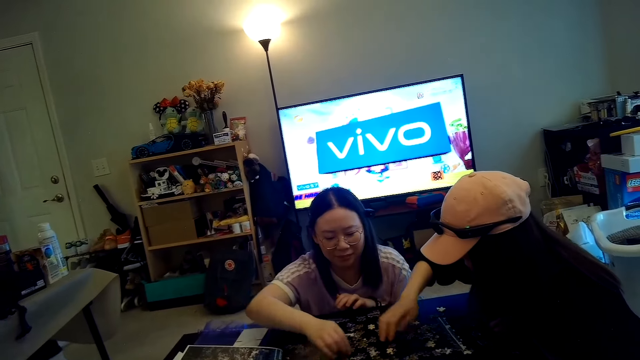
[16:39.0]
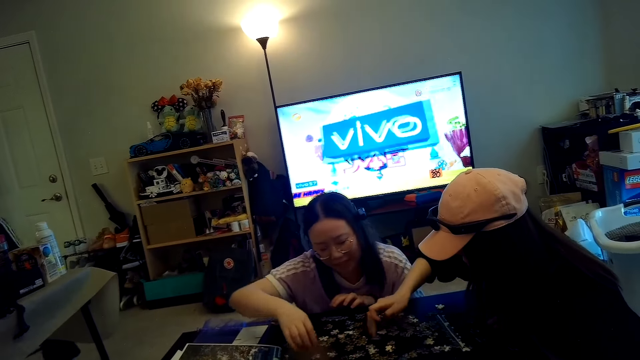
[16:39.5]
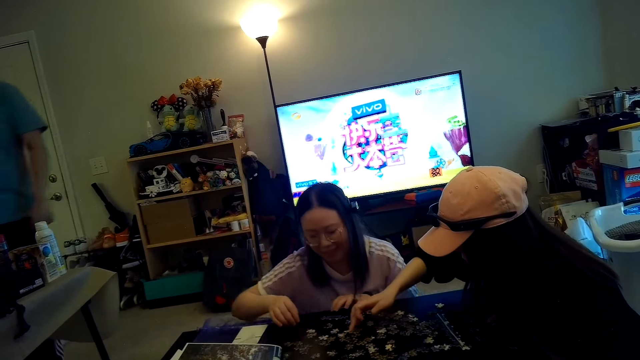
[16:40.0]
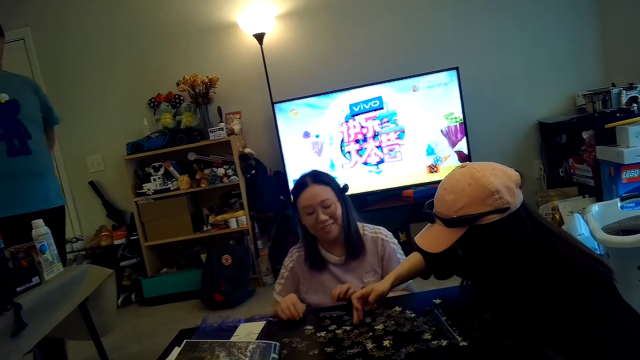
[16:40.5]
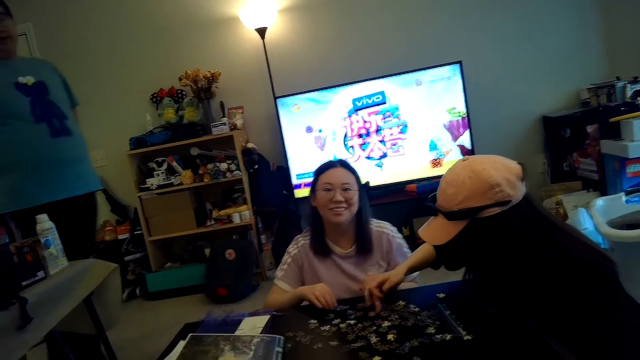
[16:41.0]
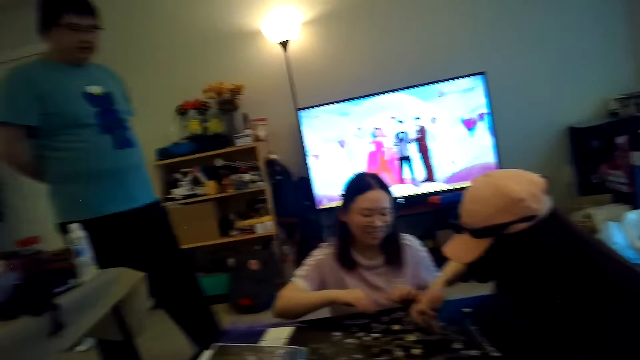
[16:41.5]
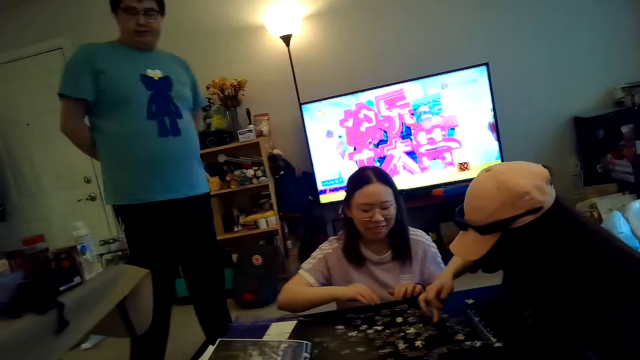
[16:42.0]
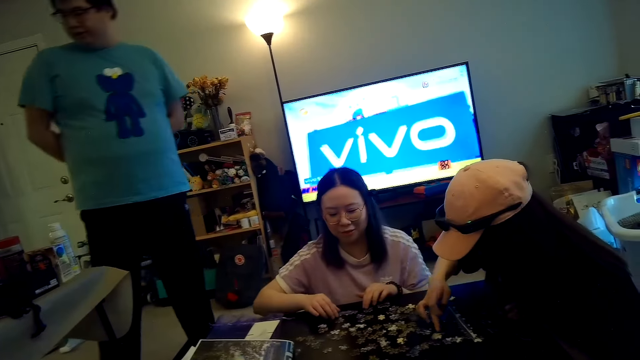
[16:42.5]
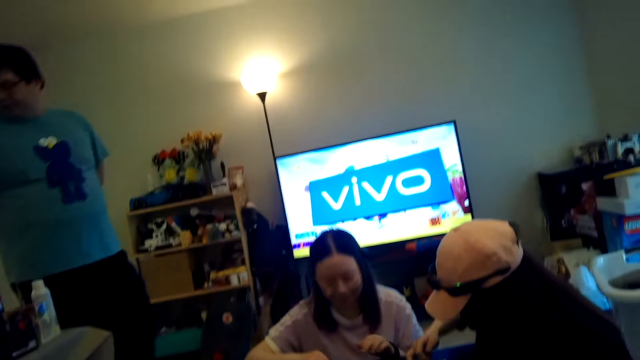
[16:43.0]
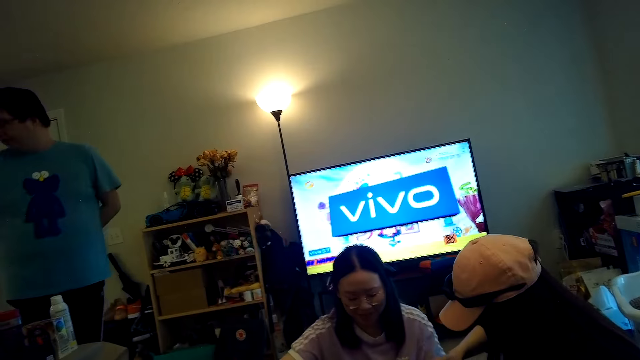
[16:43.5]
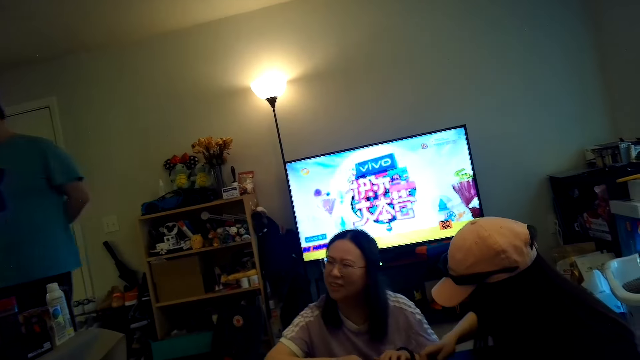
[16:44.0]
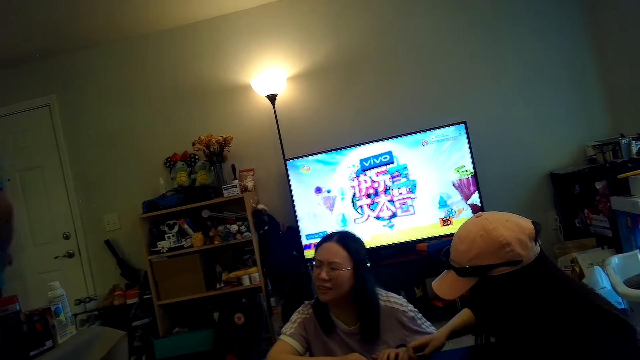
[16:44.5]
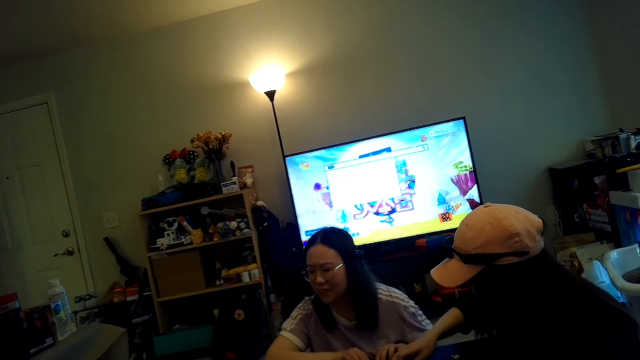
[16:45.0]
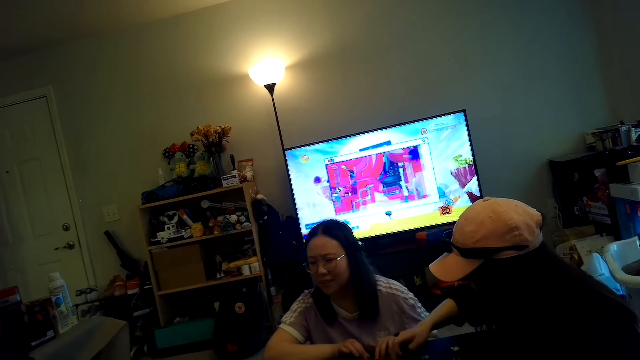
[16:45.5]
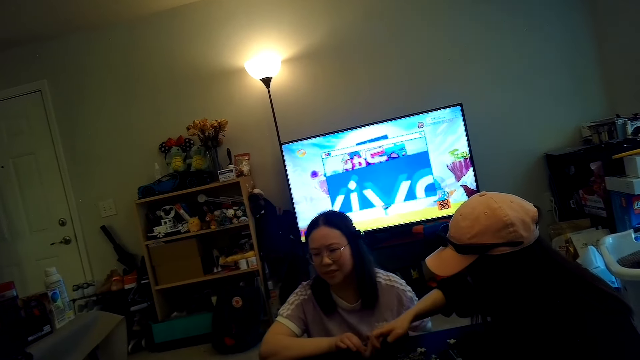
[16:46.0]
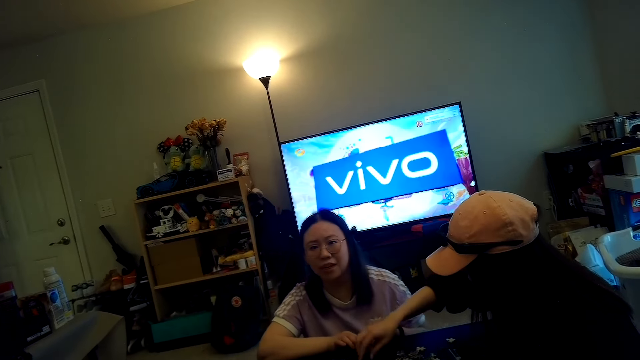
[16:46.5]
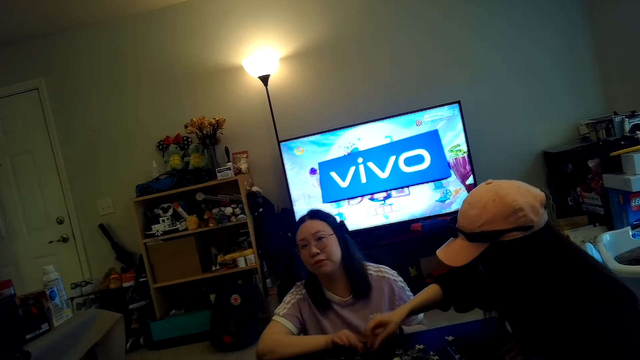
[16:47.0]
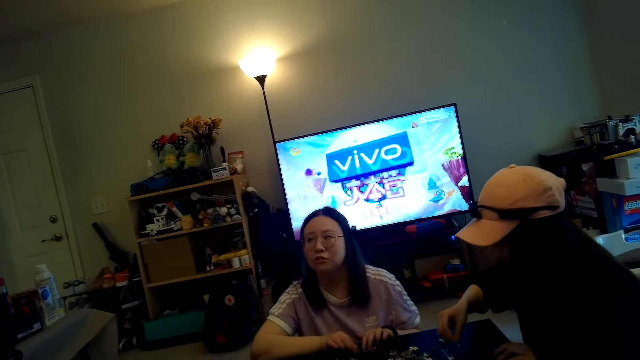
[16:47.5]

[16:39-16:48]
A man walks in the house.

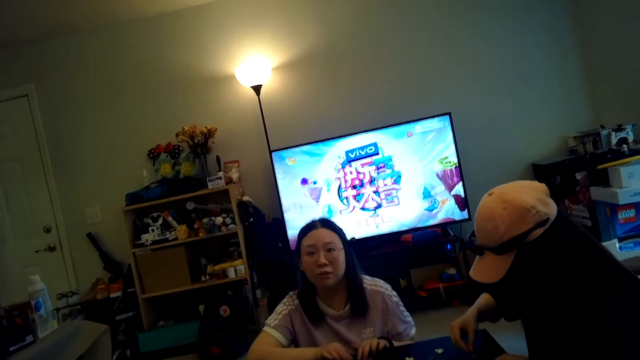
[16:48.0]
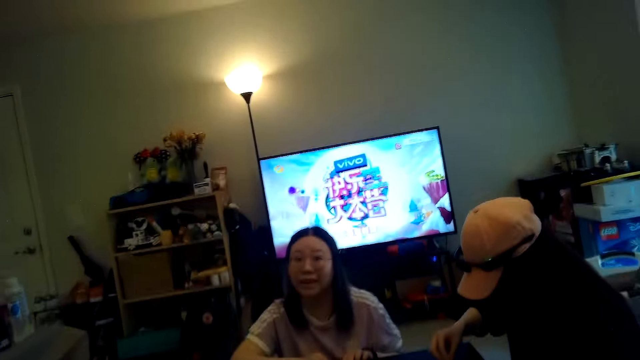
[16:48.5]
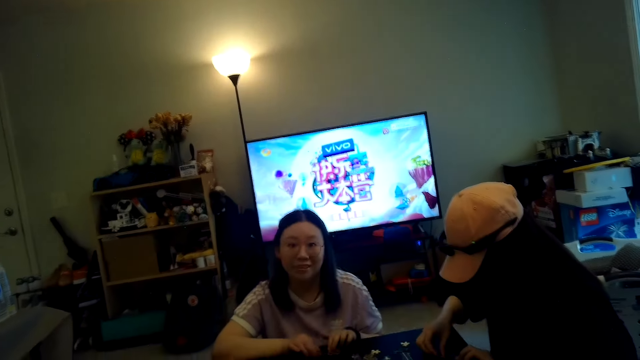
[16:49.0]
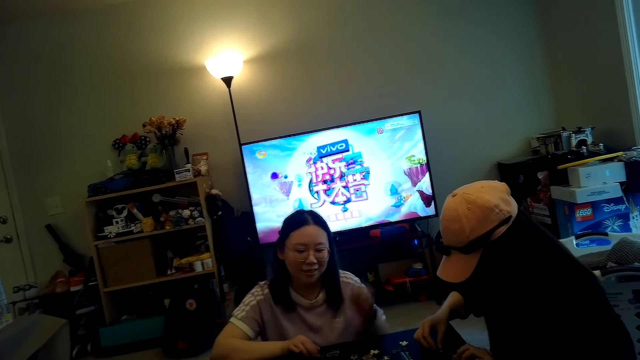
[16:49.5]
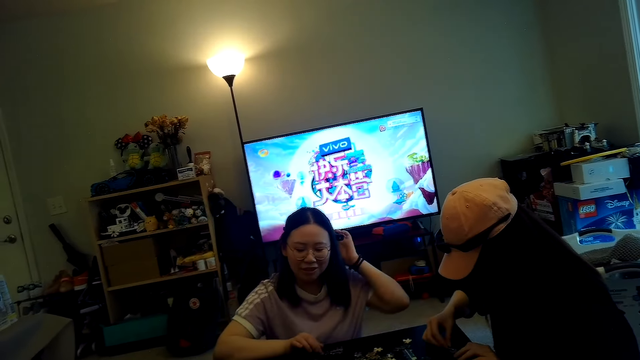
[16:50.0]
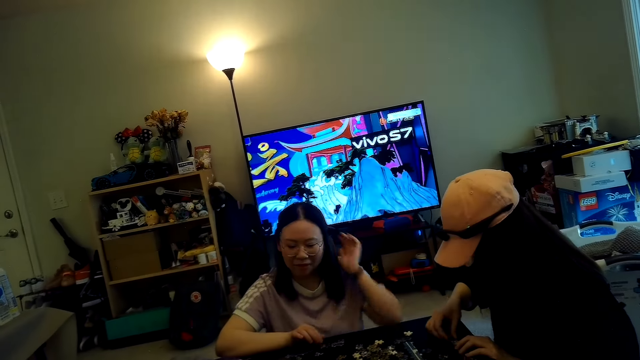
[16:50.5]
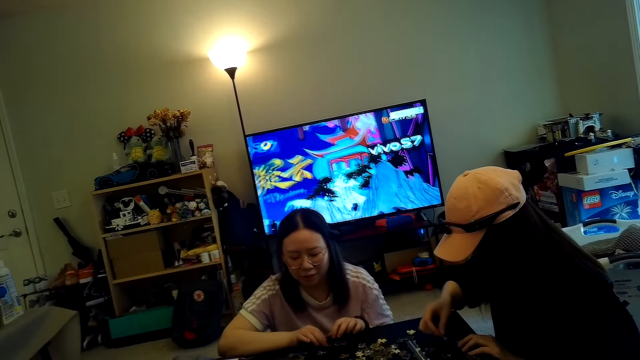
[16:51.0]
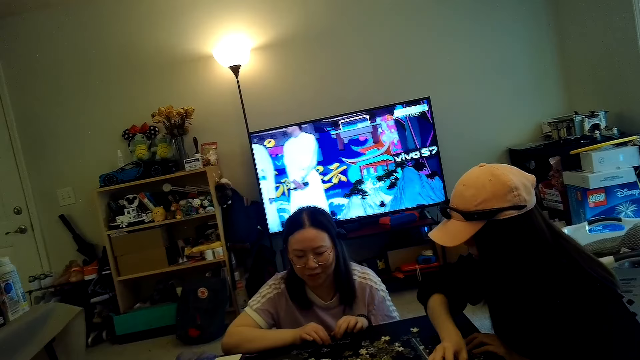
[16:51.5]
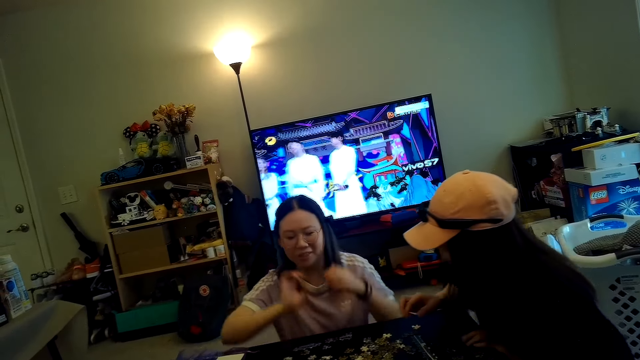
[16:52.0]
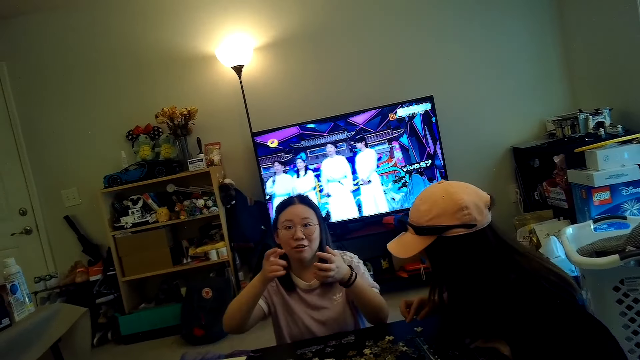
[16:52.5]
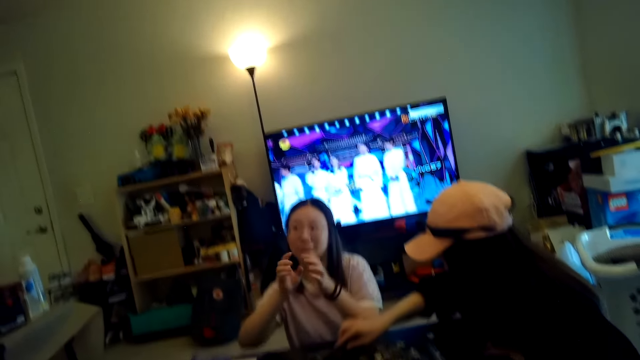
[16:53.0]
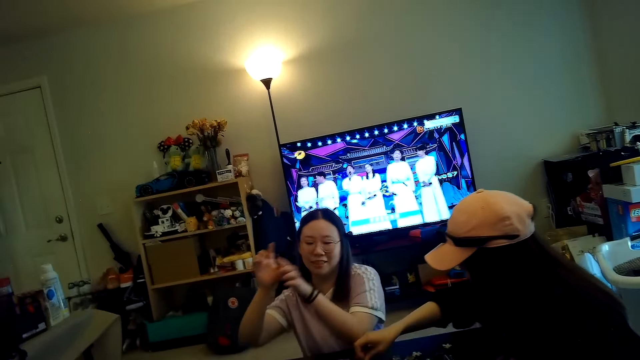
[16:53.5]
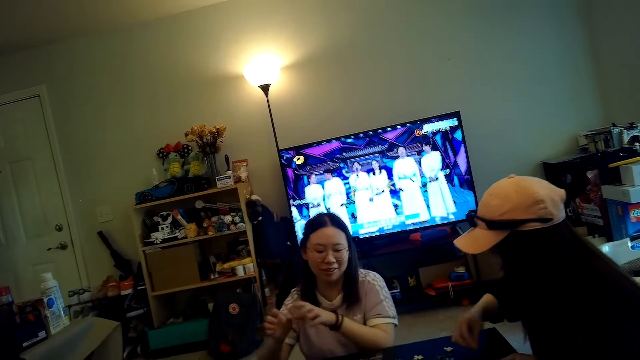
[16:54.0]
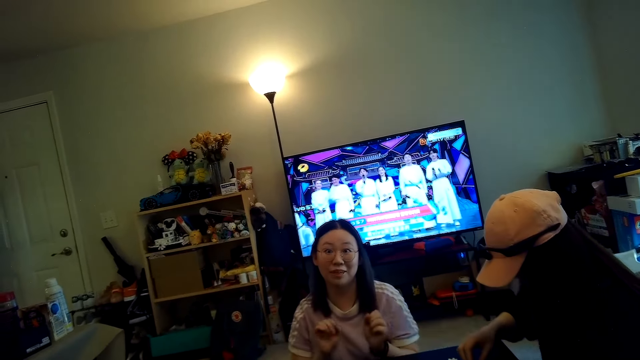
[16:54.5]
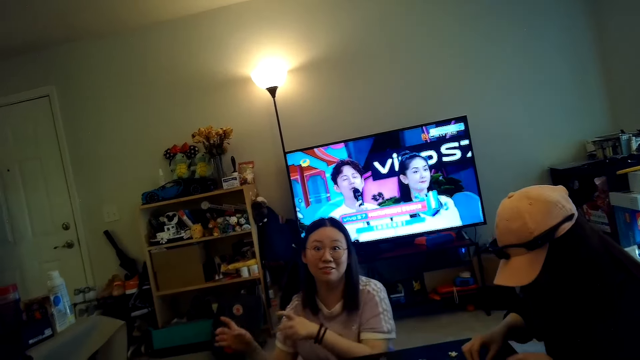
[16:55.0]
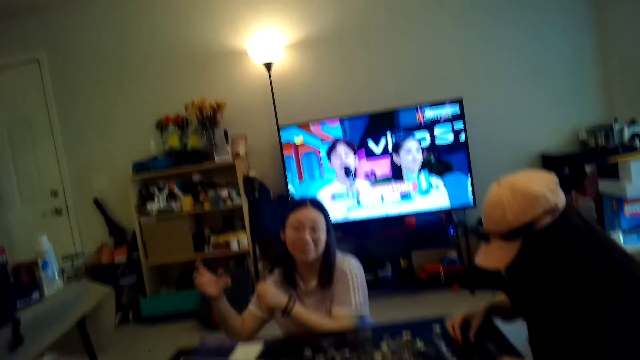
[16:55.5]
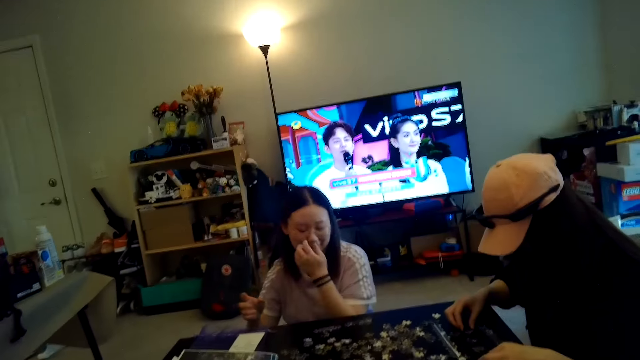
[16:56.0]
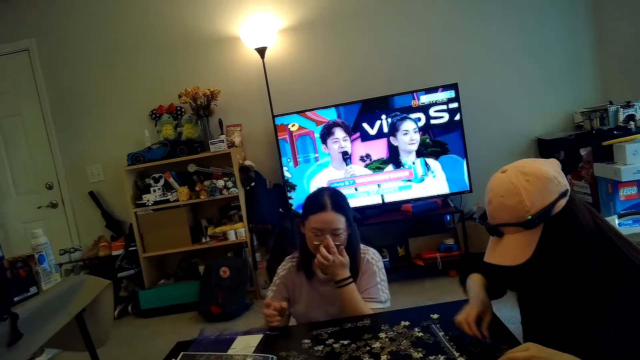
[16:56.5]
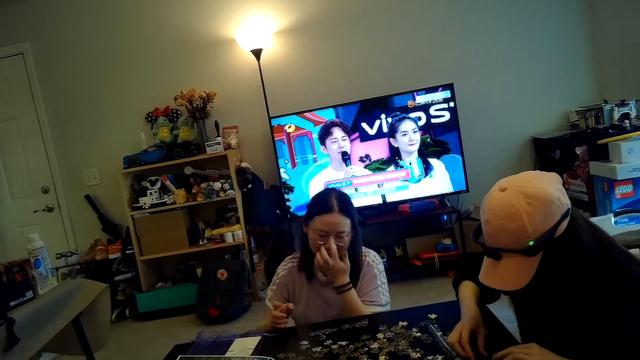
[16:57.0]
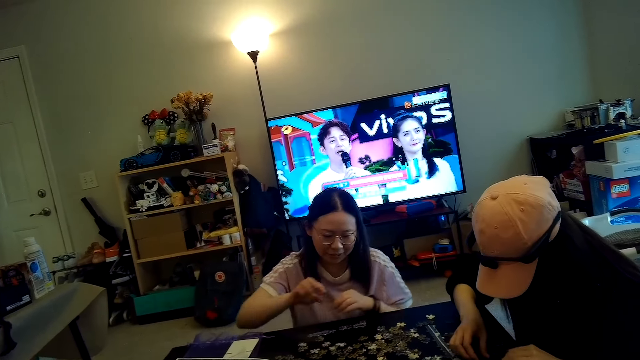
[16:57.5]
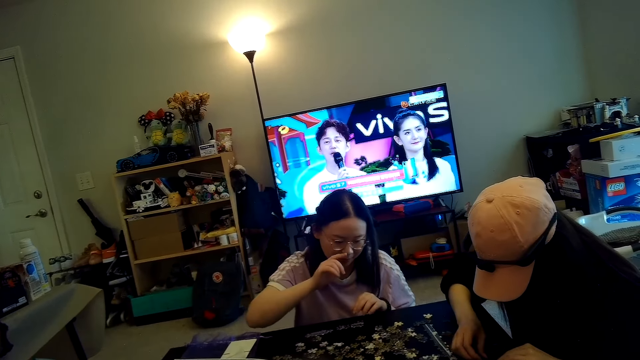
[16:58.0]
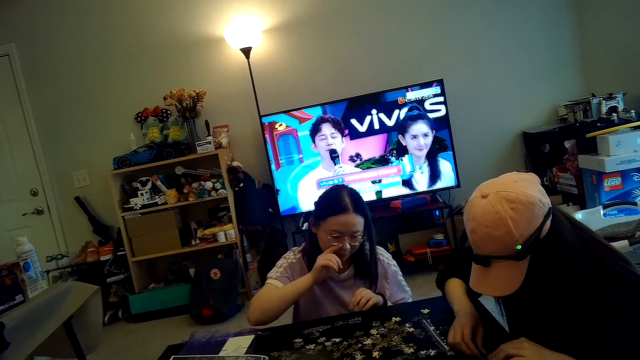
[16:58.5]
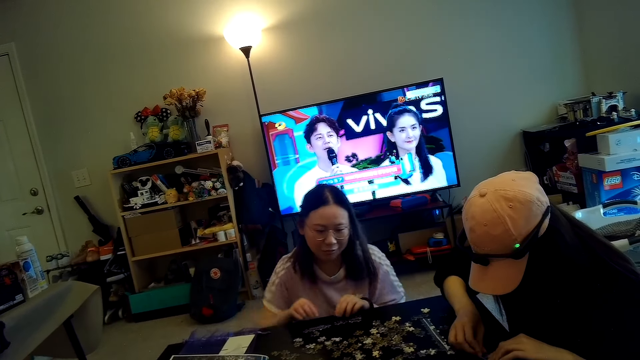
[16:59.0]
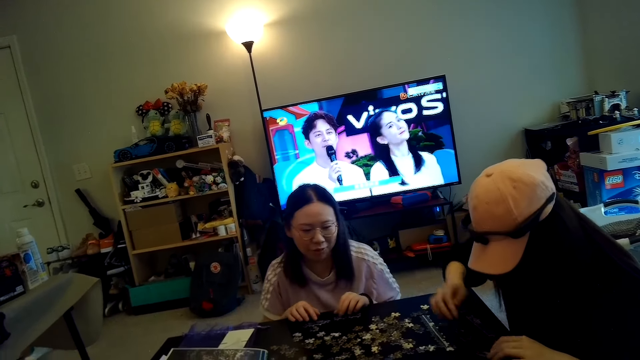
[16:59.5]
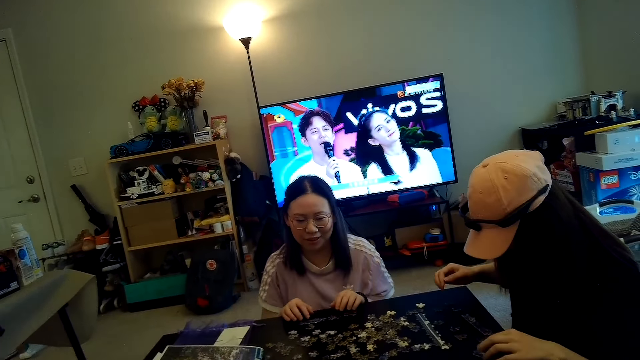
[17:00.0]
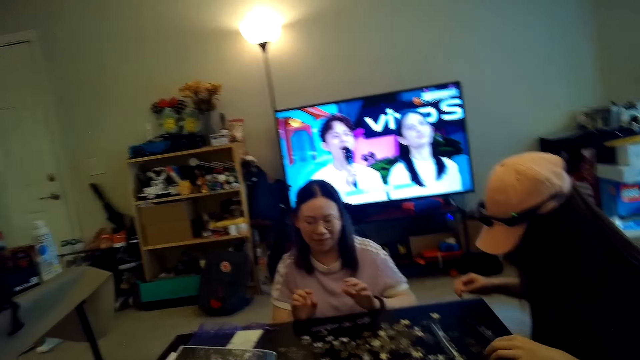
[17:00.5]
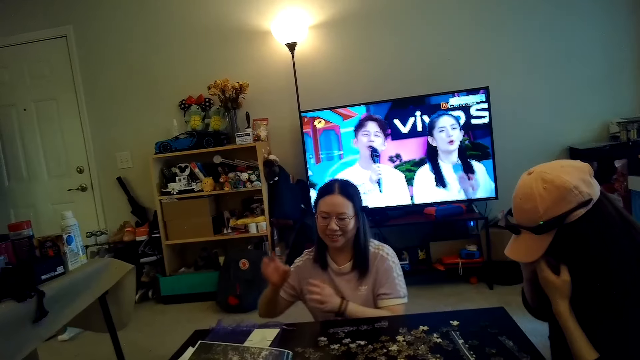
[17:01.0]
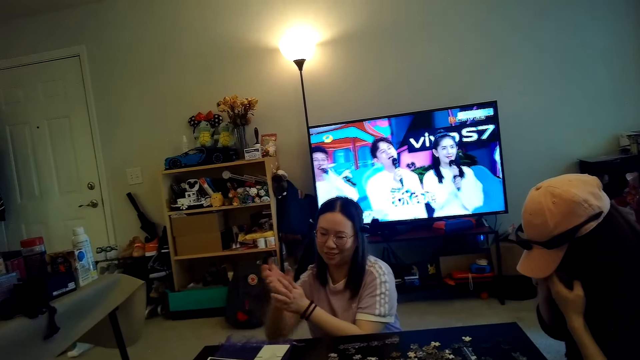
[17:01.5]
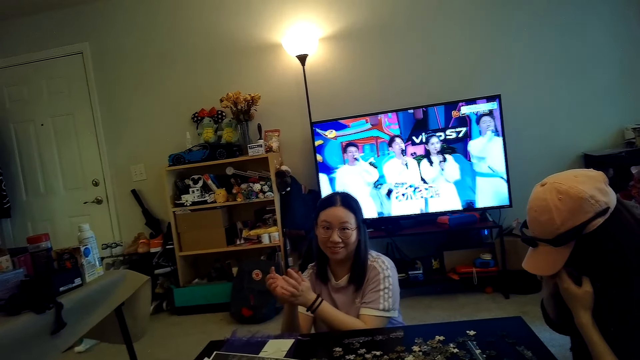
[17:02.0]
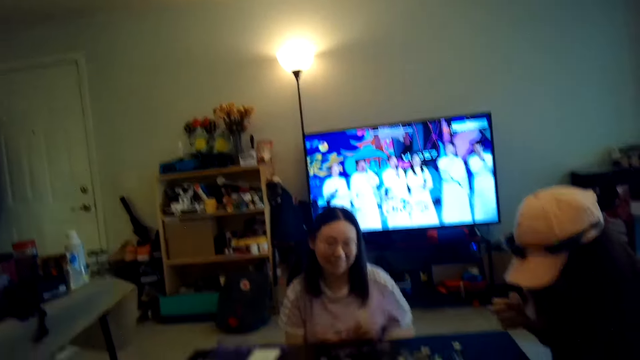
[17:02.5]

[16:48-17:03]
A woman talks to the camera wearer.
